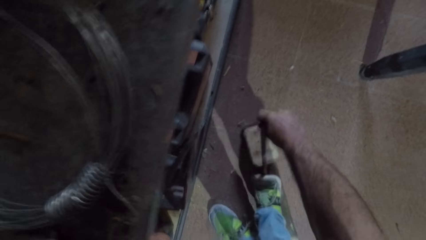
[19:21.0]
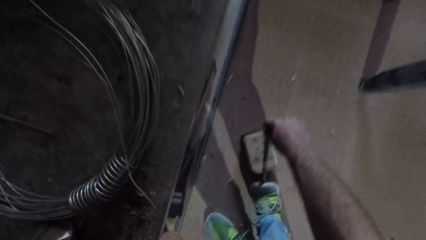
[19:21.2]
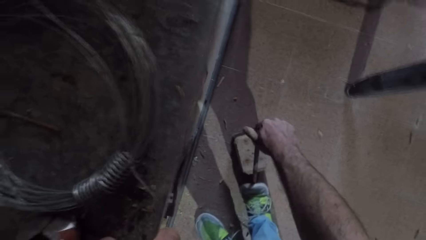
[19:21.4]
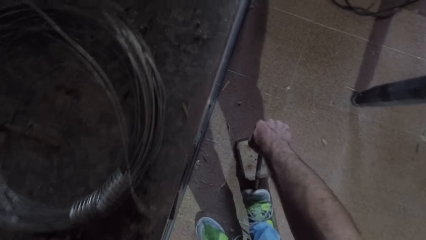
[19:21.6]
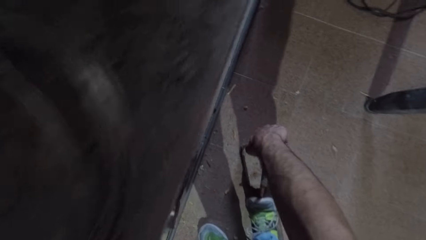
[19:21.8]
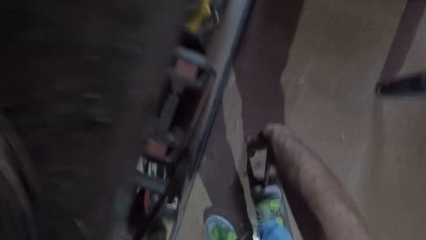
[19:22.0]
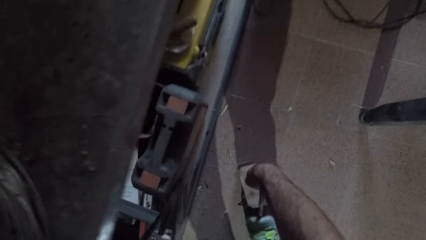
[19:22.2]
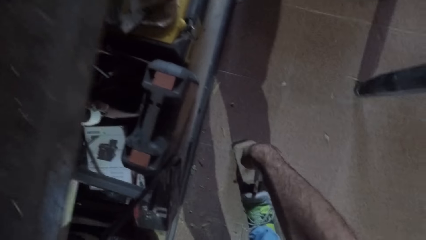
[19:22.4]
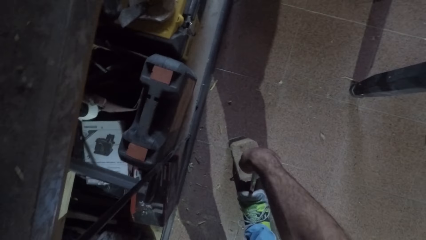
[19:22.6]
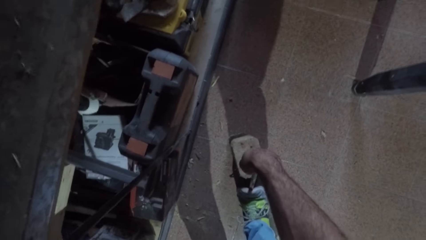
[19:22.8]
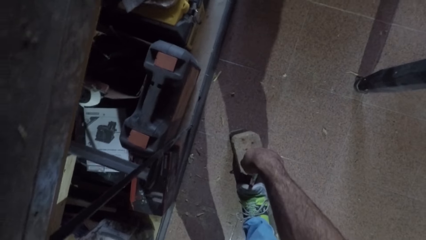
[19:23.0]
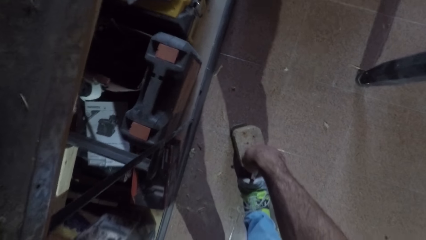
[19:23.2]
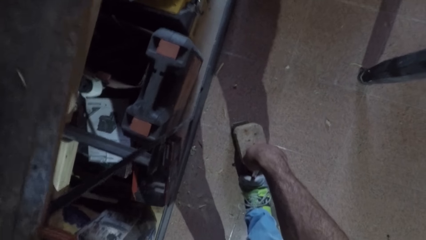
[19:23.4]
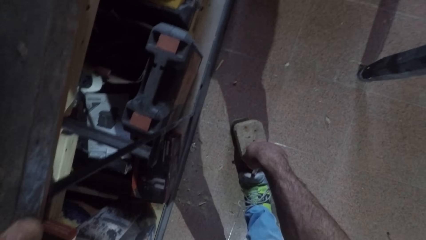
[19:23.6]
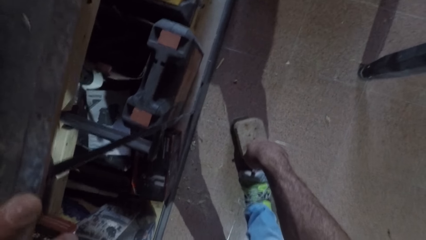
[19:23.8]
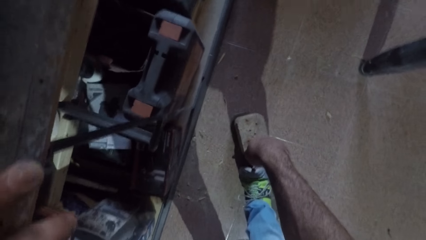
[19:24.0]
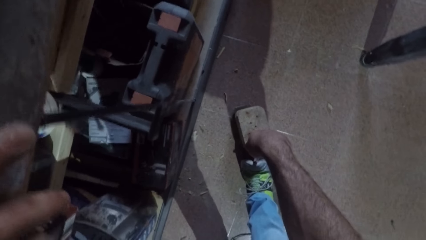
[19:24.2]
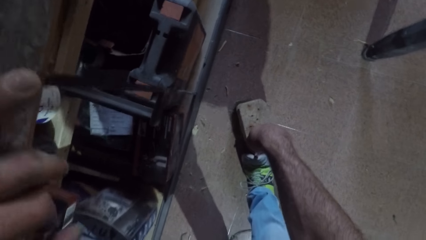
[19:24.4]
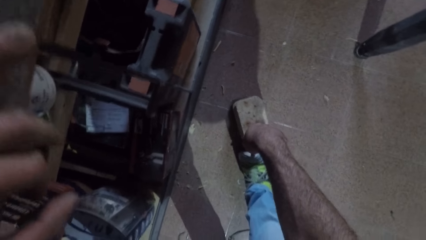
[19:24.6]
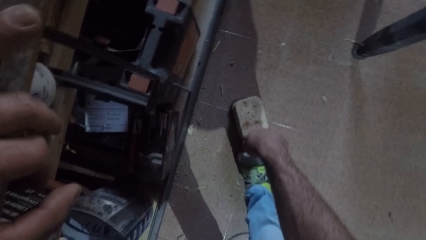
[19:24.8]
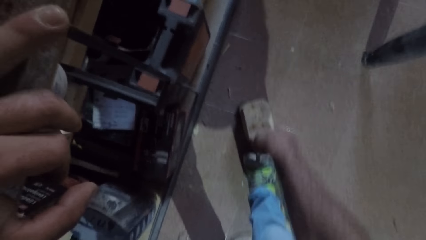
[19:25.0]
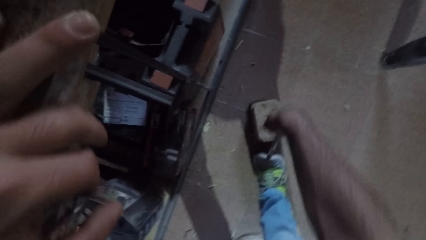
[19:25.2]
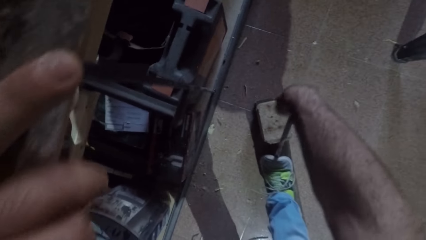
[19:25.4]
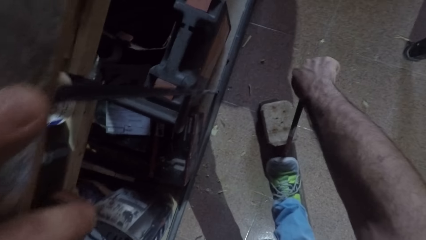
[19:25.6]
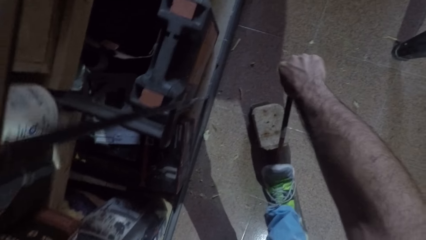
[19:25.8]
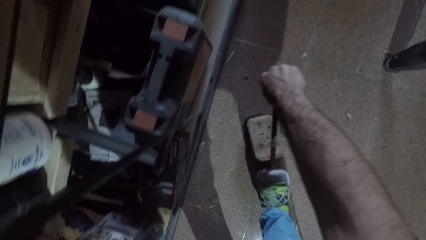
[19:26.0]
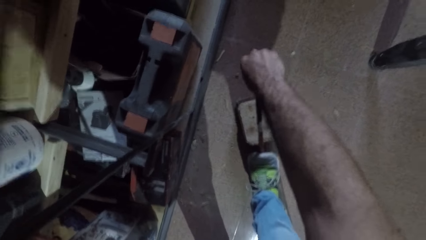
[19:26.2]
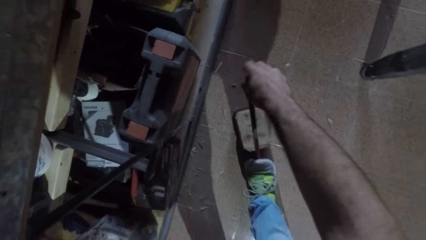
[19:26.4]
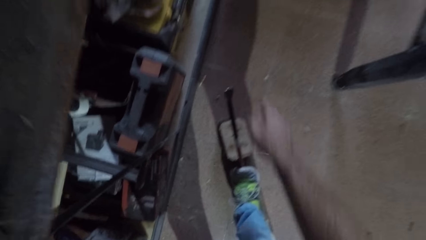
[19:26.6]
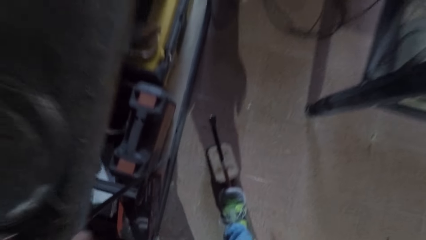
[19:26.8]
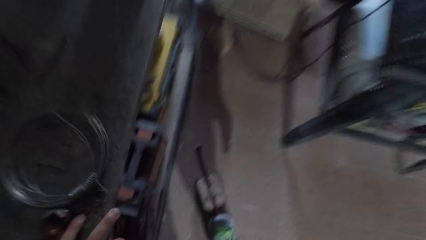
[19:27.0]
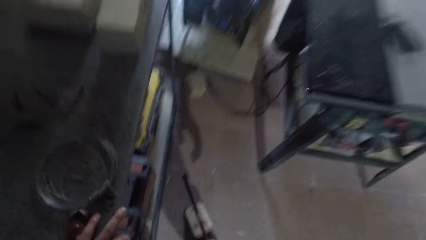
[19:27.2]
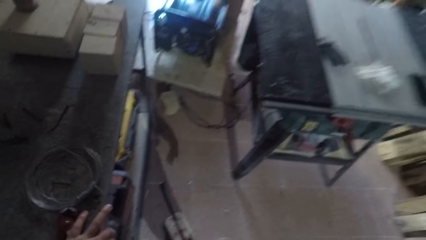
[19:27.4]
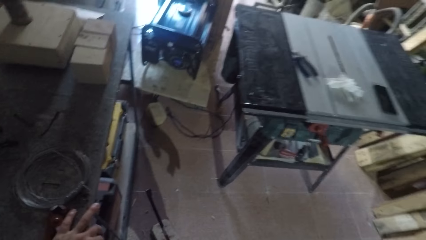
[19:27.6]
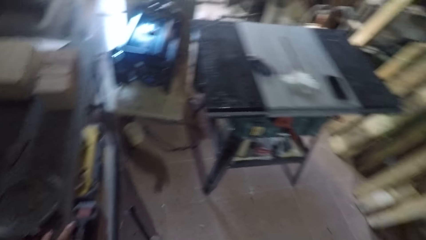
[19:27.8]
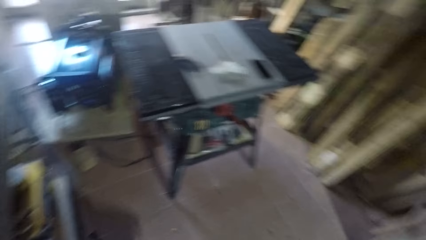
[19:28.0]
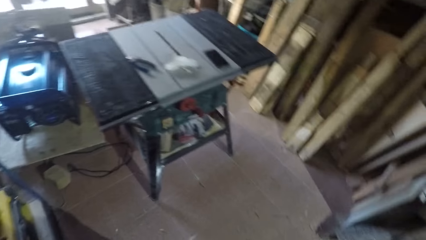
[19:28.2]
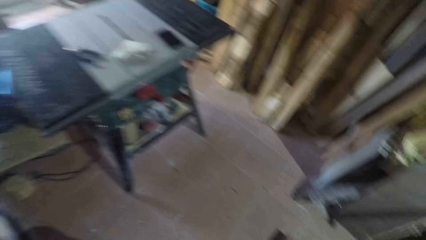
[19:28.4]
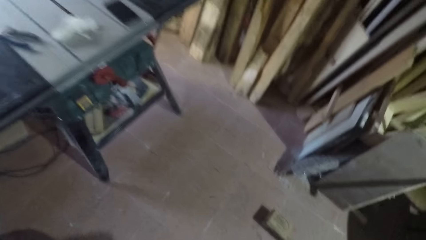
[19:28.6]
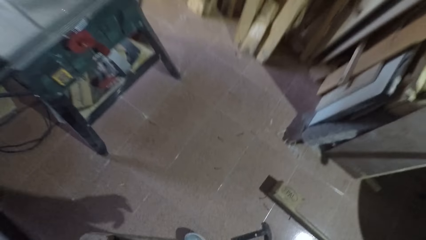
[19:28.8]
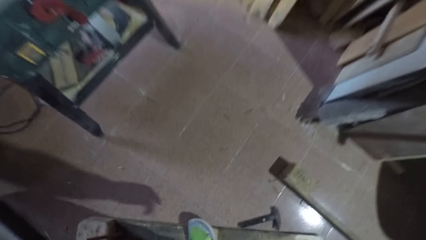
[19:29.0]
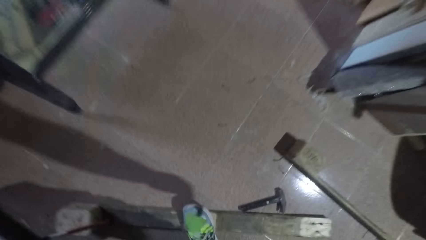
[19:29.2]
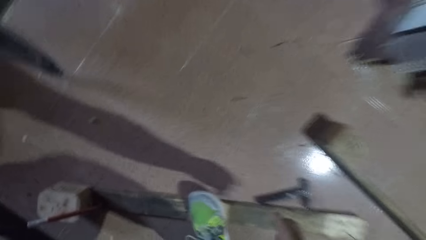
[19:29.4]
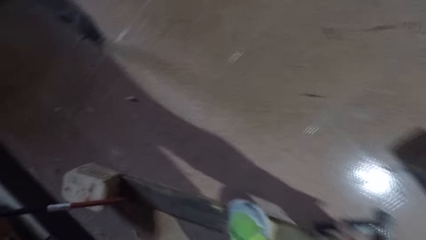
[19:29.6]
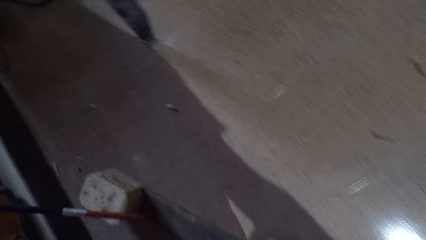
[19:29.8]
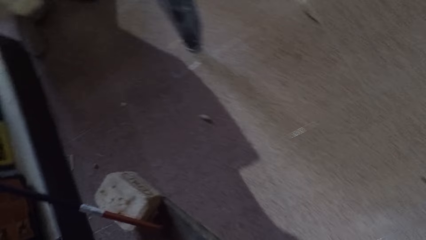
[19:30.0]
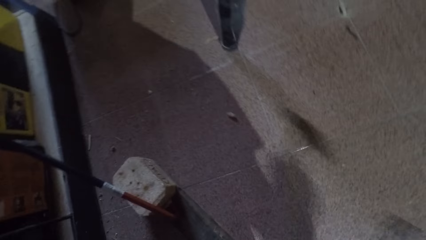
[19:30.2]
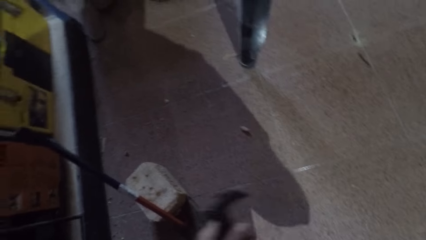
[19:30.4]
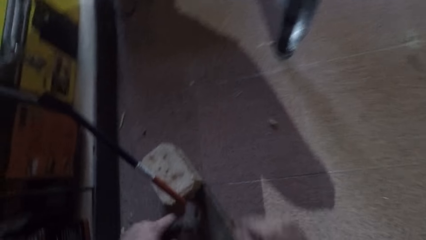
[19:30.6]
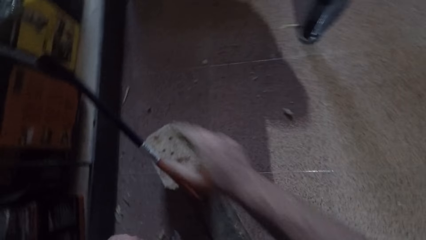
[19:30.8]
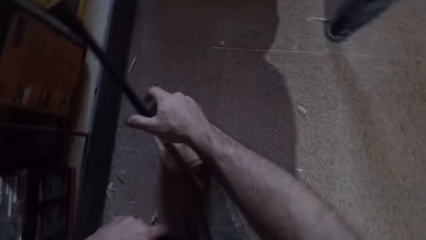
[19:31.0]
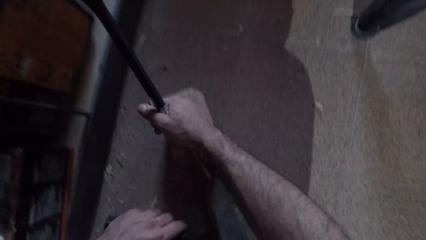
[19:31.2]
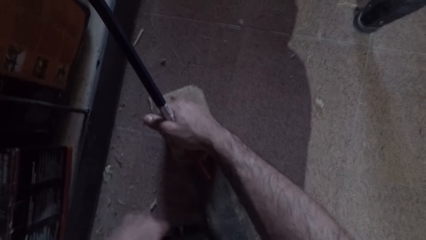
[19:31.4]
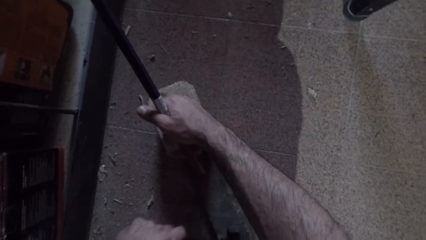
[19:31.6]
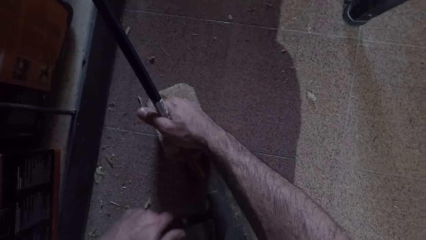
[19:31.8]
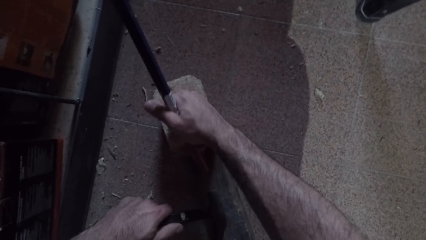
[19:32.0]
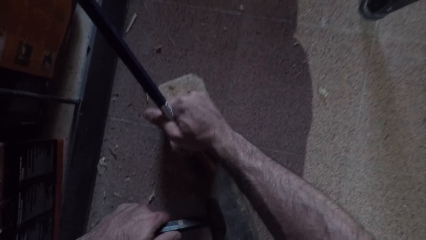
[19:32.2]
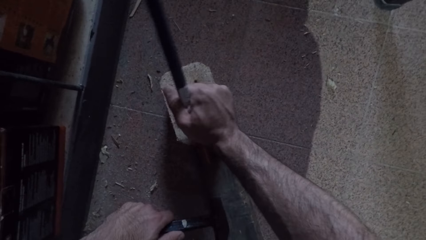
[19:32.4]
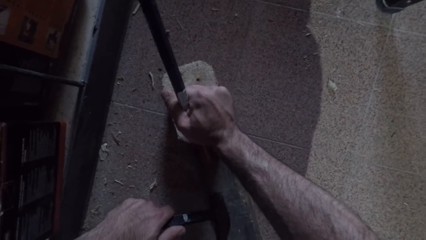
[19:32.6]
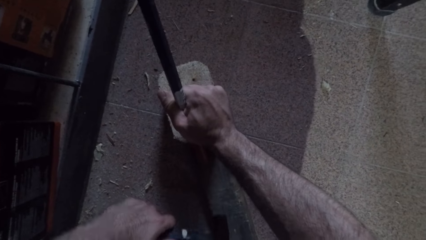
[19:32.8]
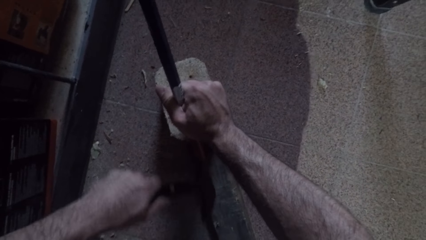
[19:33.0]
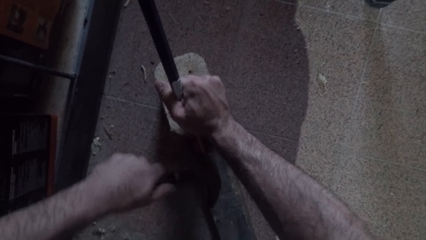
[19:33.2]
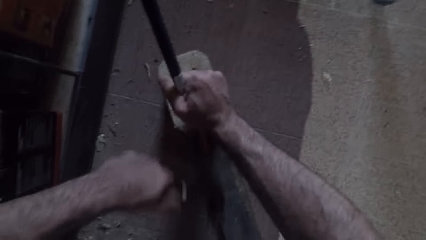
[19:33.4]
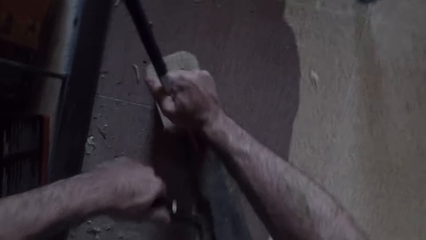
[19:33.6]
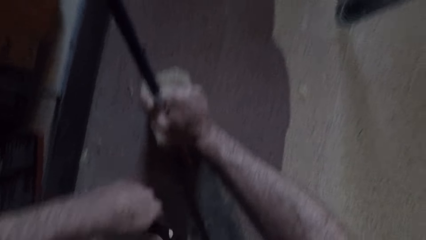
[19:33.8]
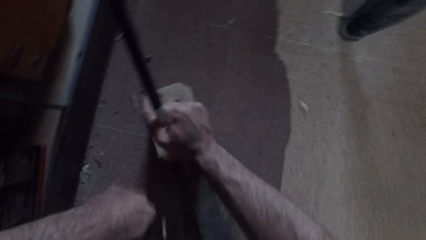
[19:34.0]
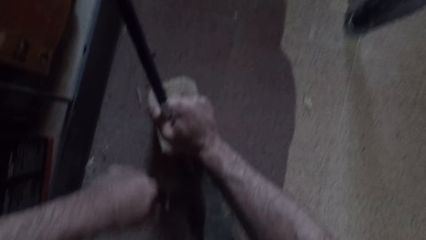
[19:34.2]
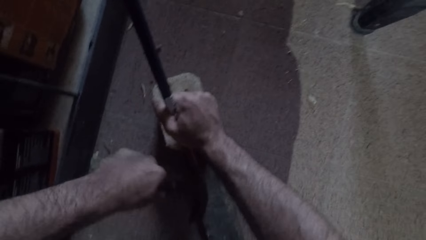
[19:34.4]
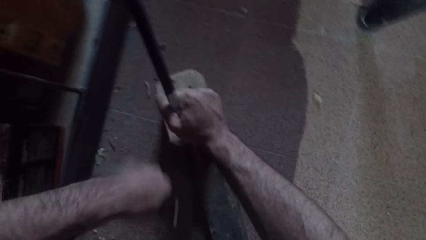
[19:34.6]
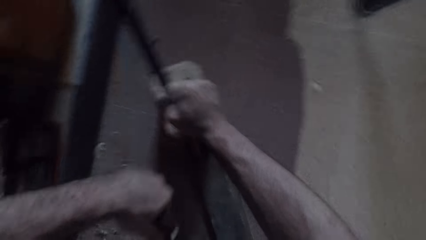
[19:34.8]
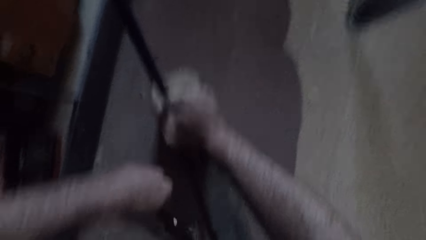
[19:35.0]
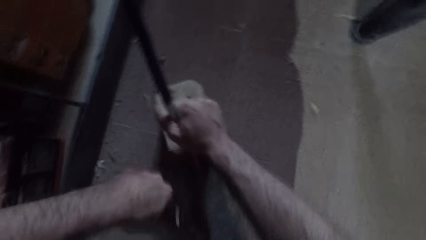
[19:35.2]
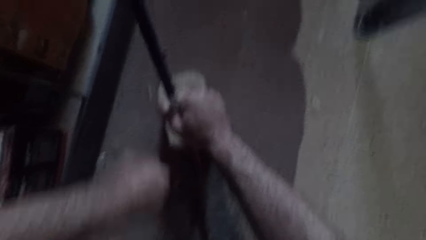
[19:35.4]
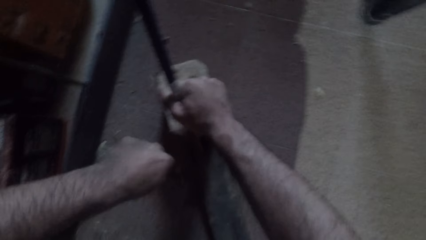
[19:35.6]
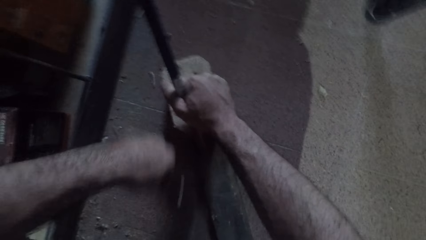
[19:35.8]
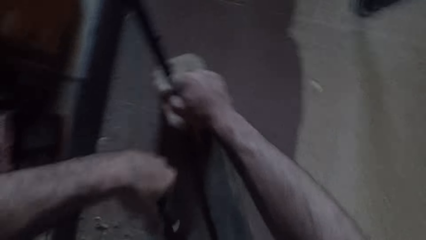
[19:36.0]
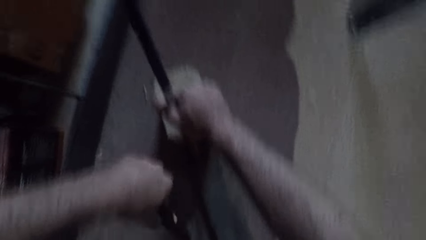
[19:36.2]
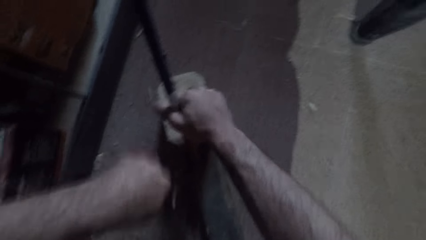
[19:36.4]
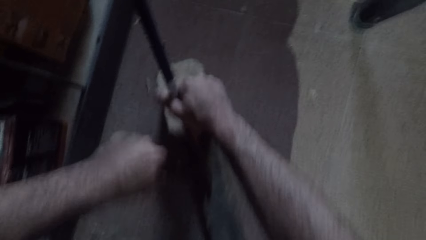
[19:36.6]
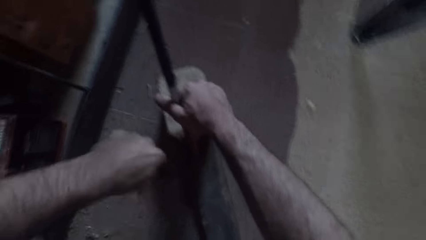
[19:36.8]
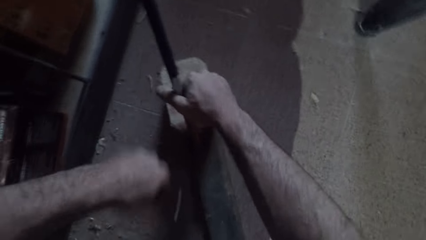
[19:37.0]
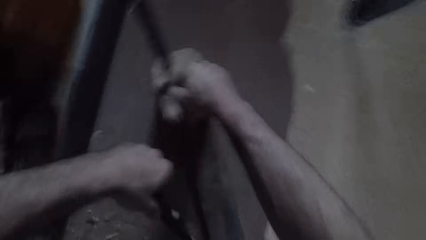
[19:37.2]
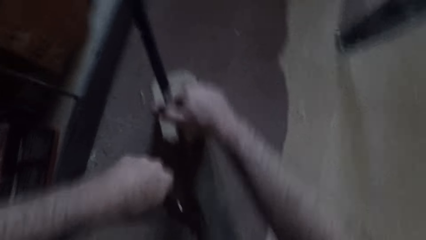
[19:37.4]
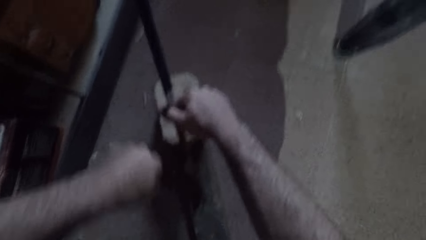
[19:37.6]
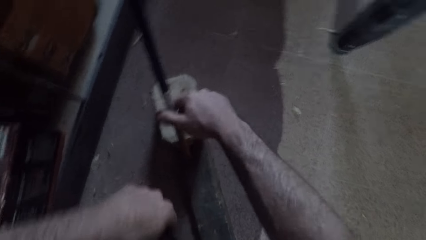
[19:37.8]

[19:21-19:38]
The camera wearer kicks the crowbar with his right leg. He steps on the crowbar. He pulls the wood cube from the rectangular wood with the crowbar. He stops plucking and looks right. He picks up the hammer on the floor. He holds the crowbar. He hits the hammer on the crowbar.
